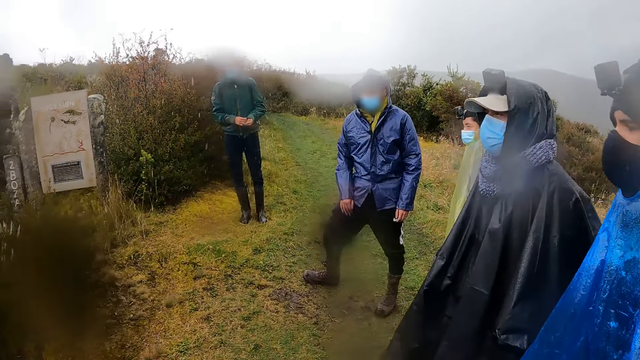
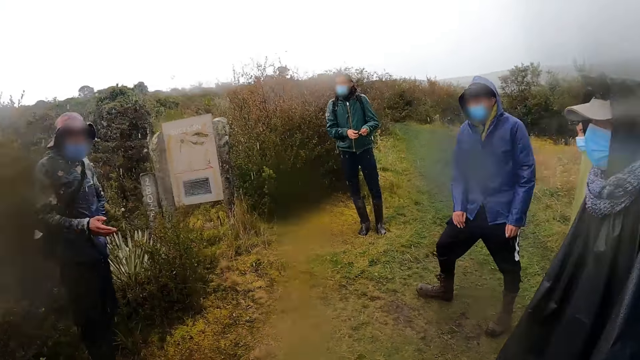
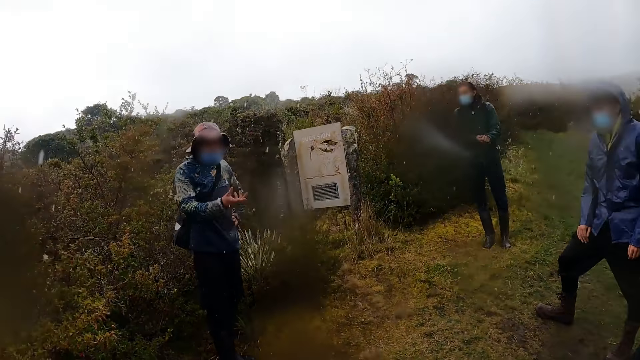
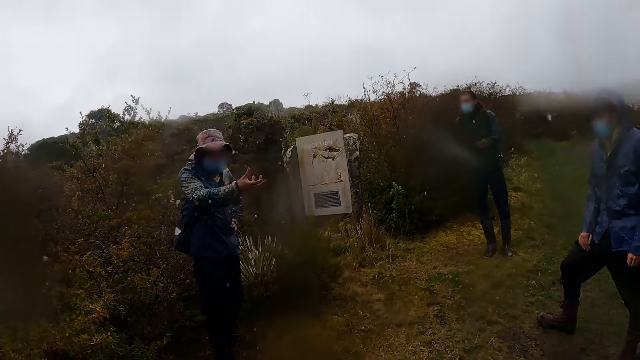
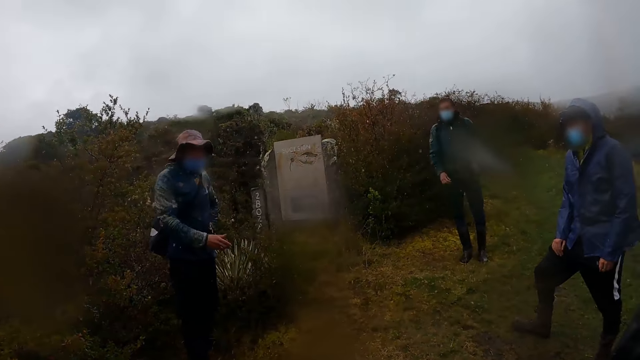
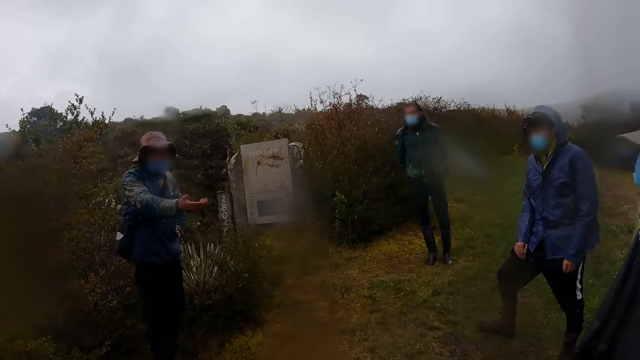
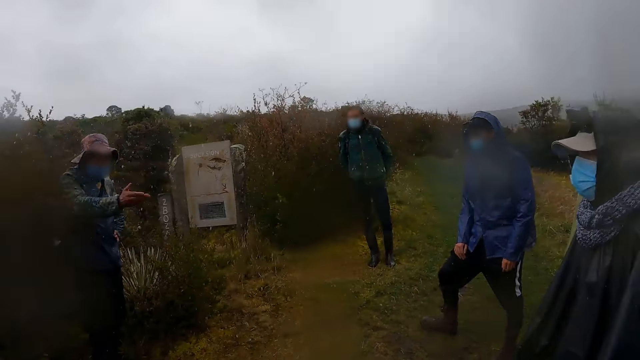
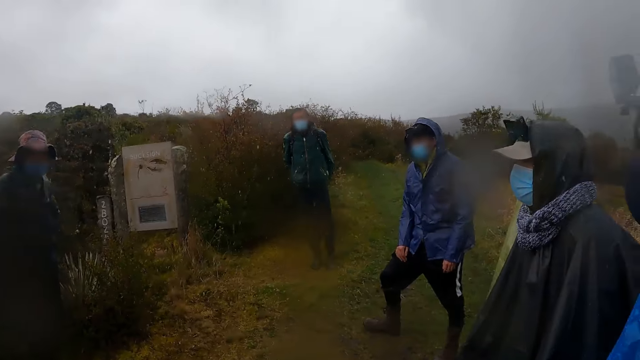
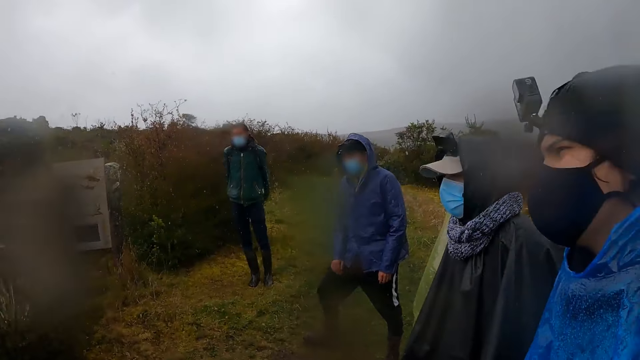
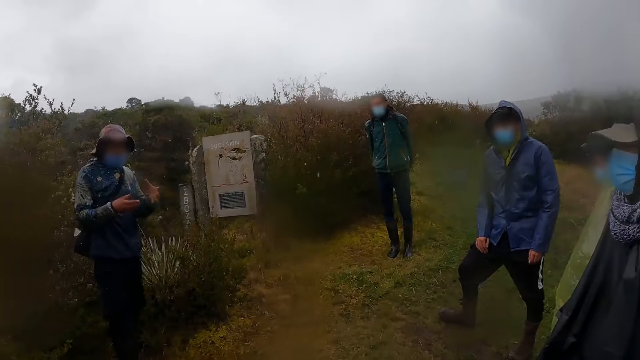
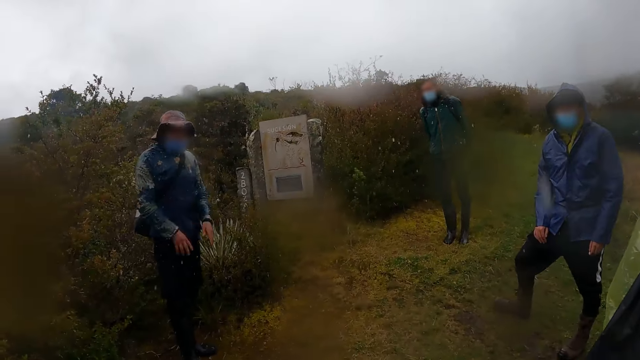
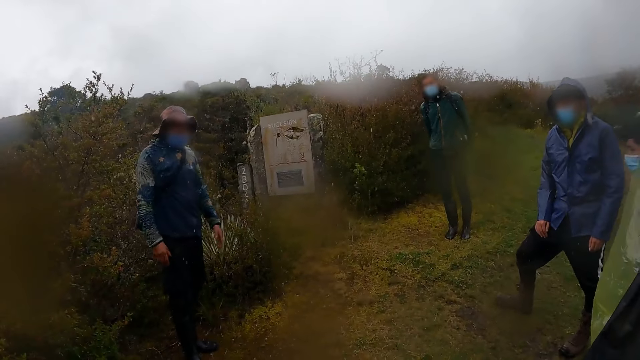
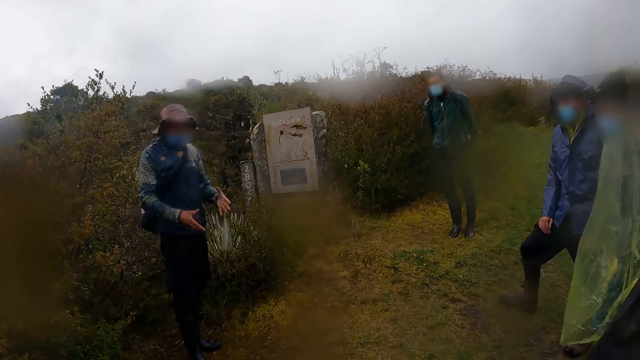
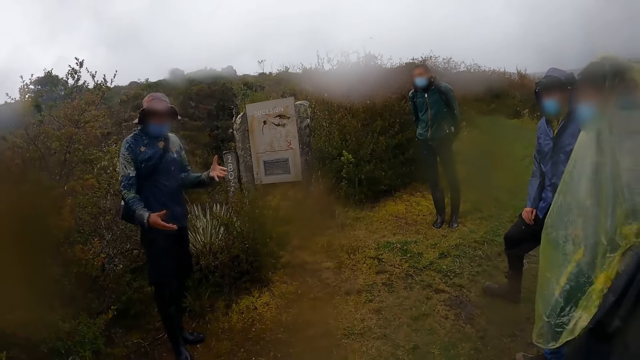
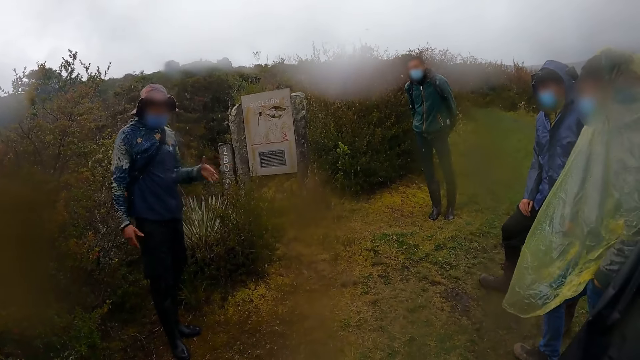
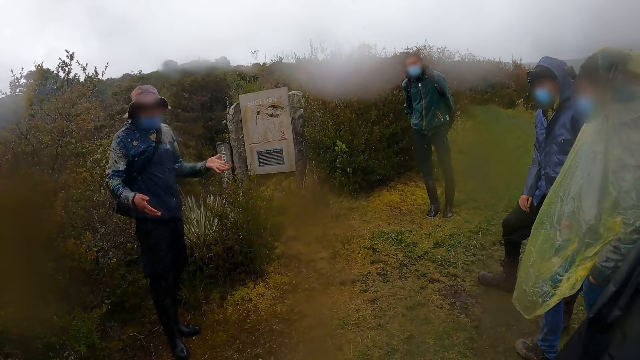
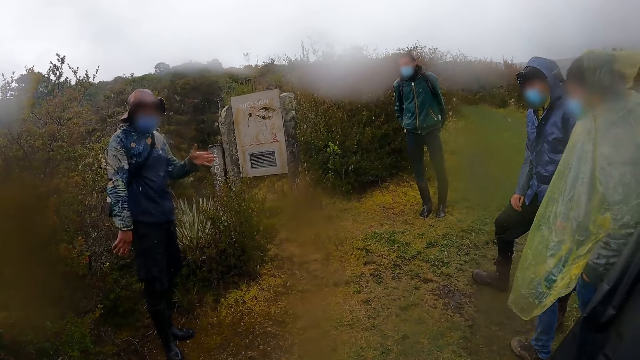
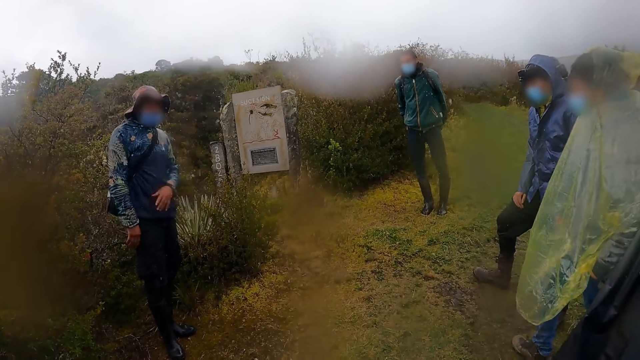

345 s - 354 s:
The man adjusts the left sleeve of his hoodie with his right hand. The other man gesticulates with his right hand. The first man cleans his hands on his backpack. The other man gestures with both hands.

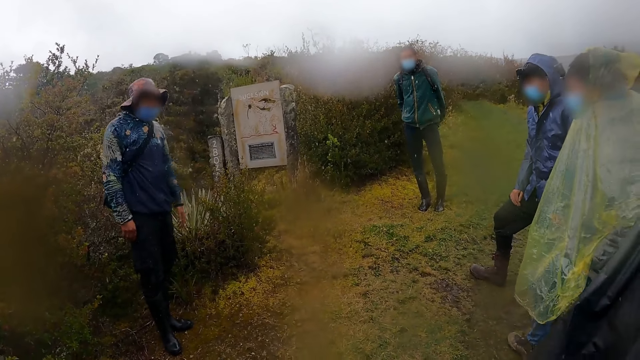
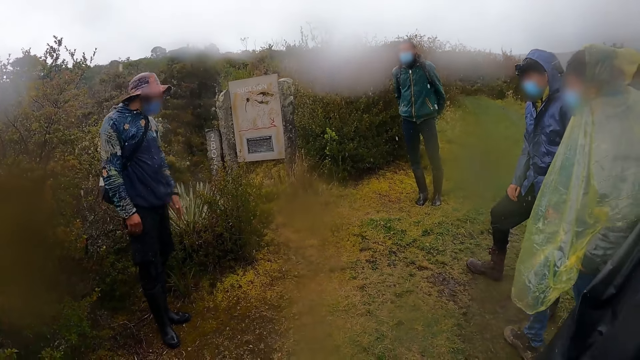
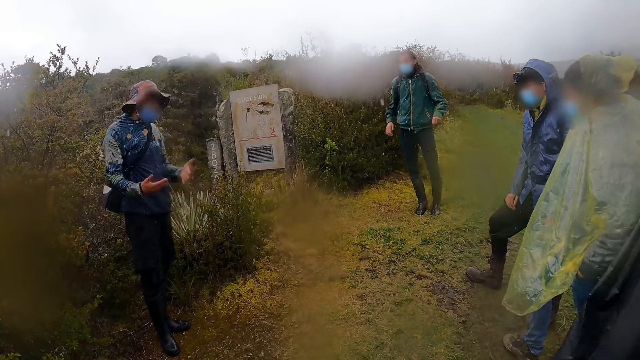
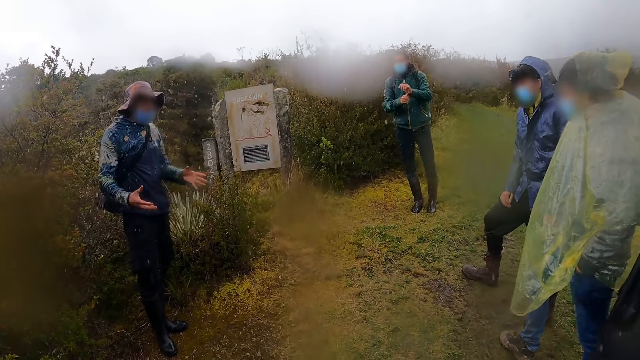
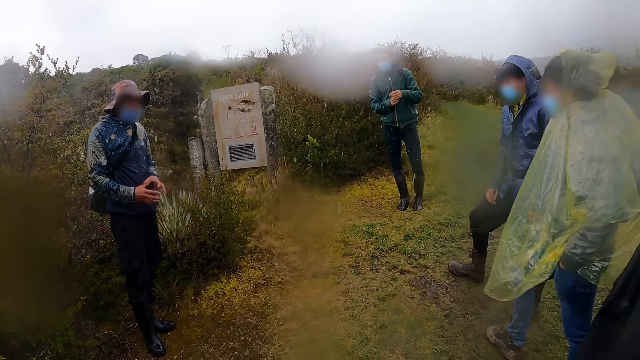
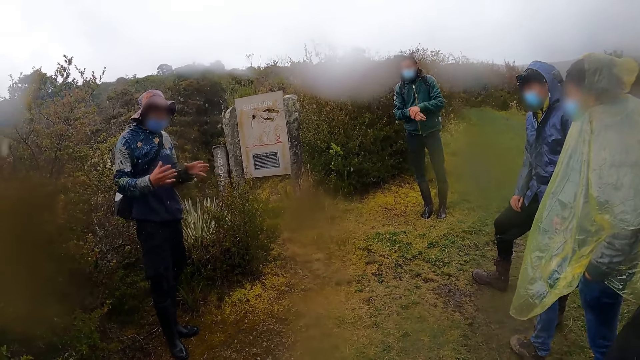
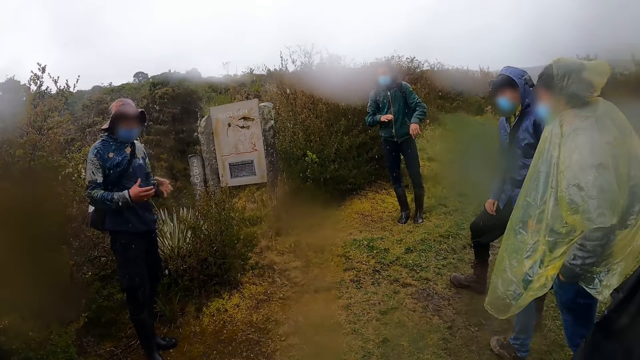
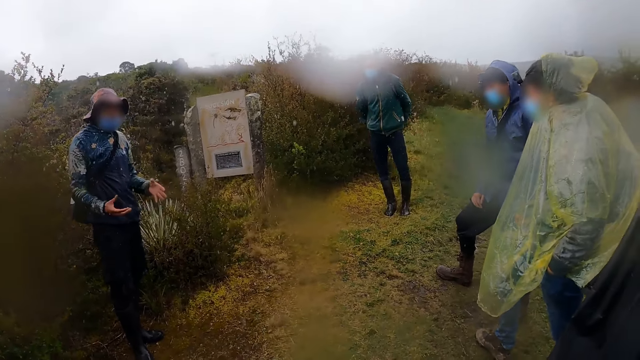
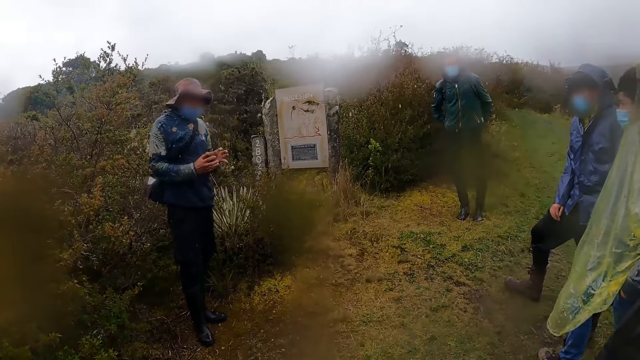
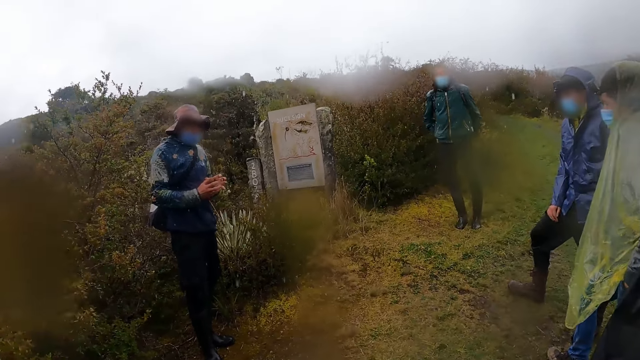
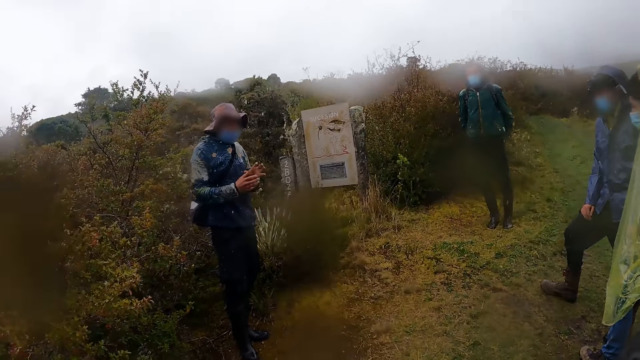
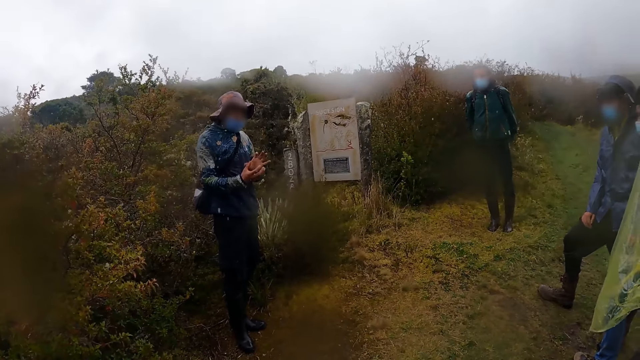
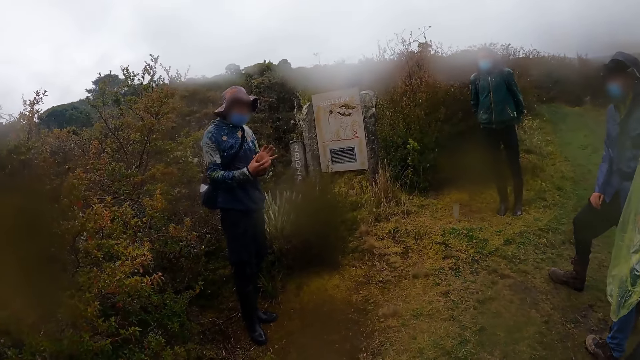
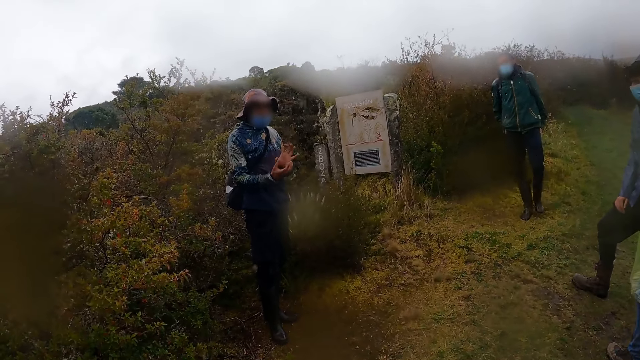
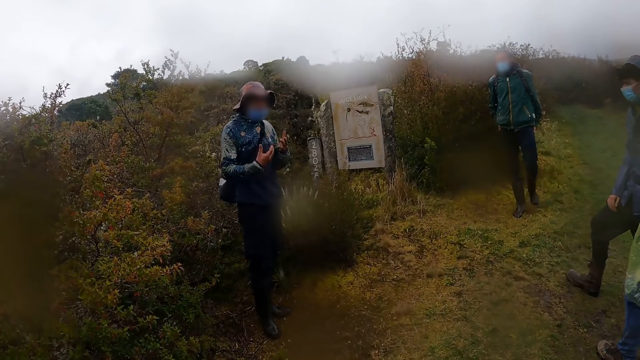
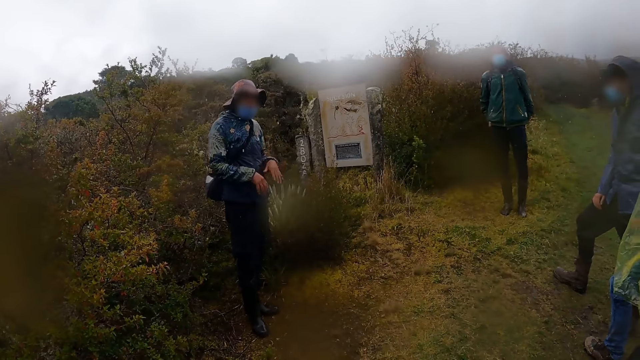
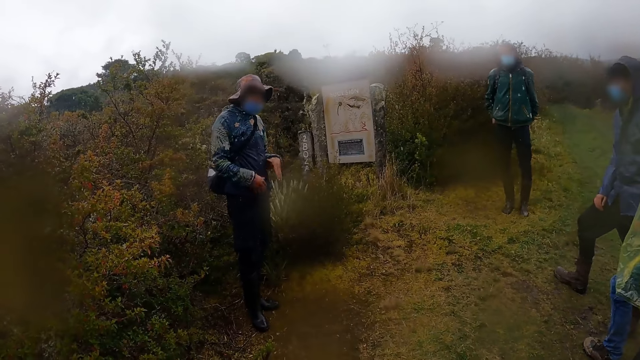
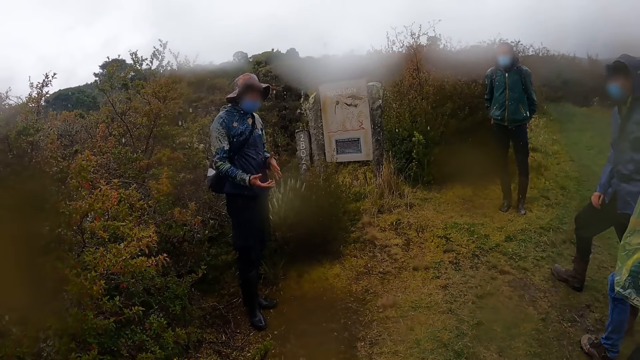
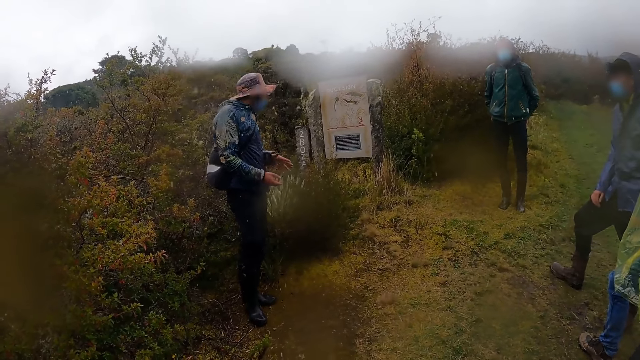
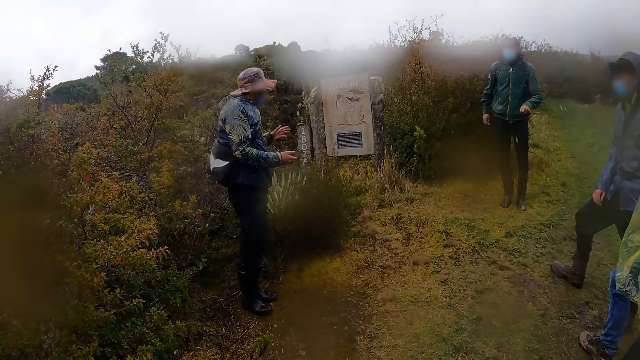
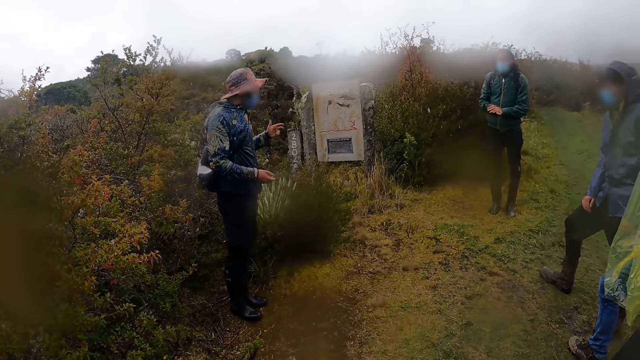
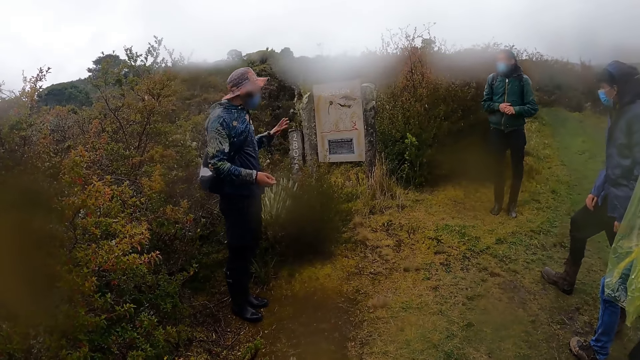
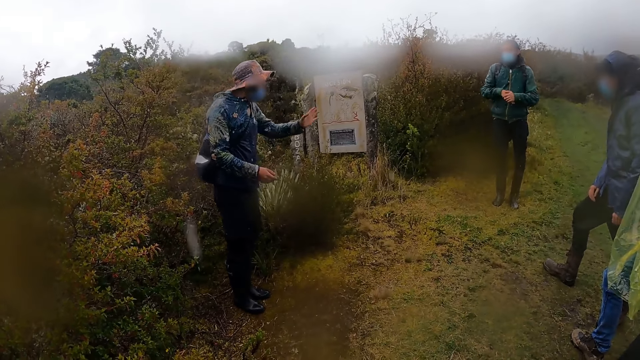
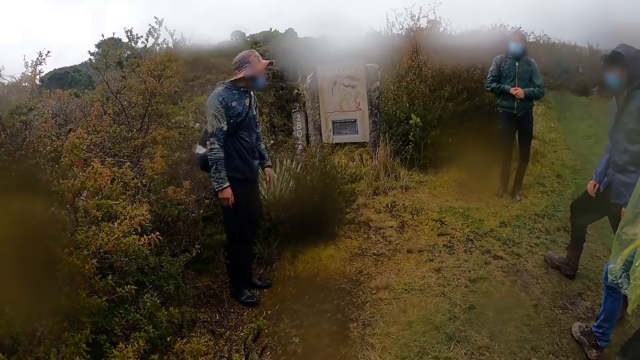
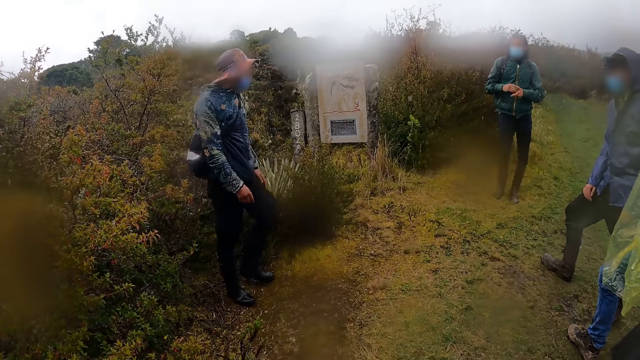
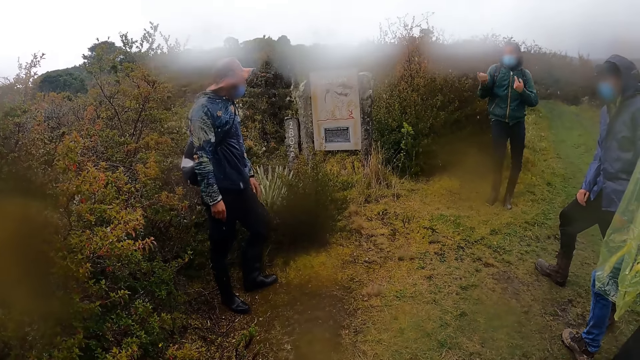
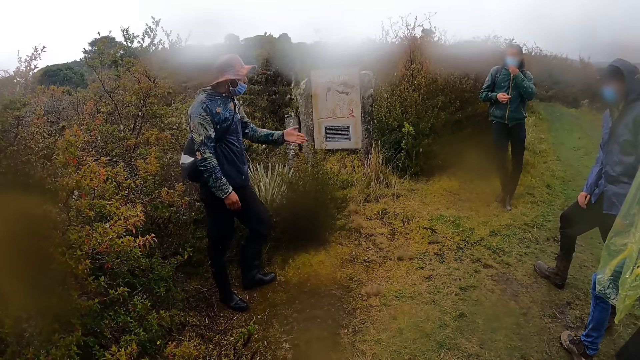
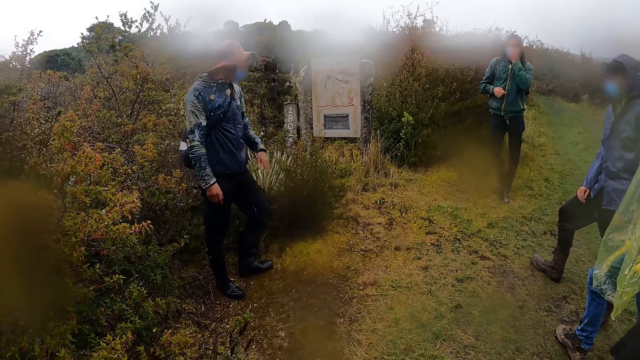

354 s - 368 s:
The man rubs his hands together and cleans his hands on his backpack. The man rubs his hands together. The man gestures with both hands and adjusts his nose mask on his face with his left hand.
